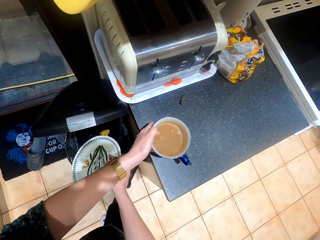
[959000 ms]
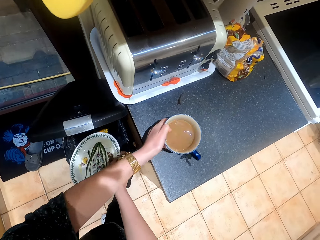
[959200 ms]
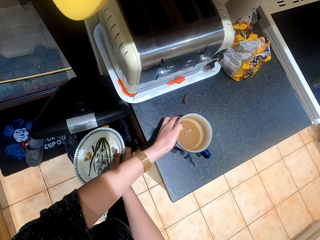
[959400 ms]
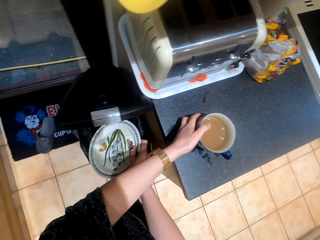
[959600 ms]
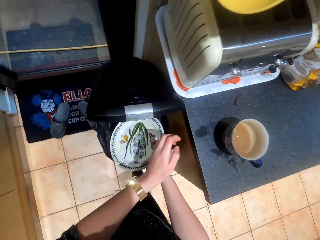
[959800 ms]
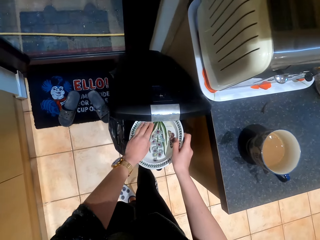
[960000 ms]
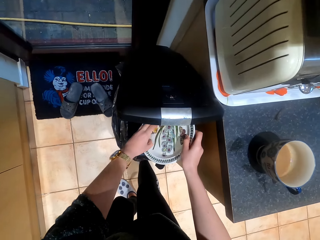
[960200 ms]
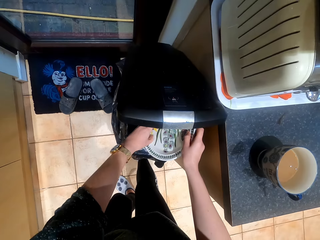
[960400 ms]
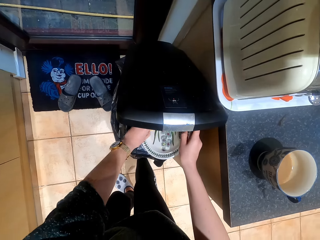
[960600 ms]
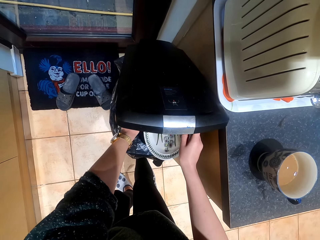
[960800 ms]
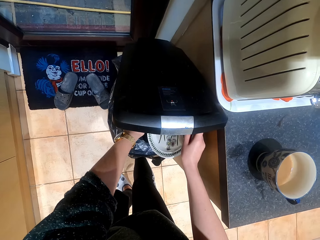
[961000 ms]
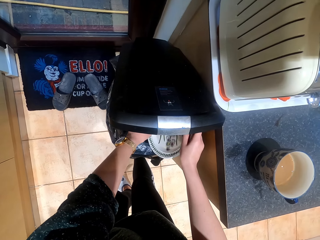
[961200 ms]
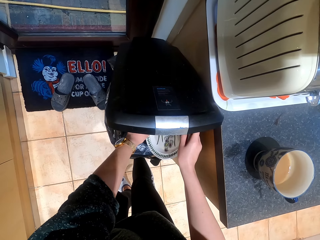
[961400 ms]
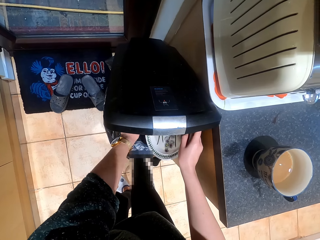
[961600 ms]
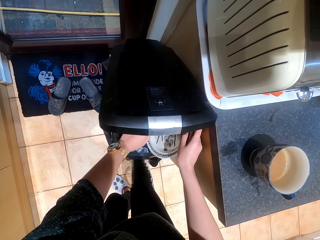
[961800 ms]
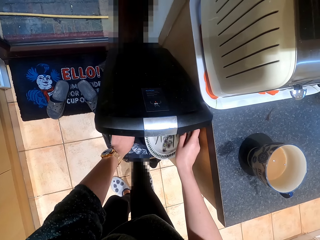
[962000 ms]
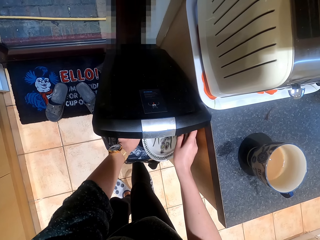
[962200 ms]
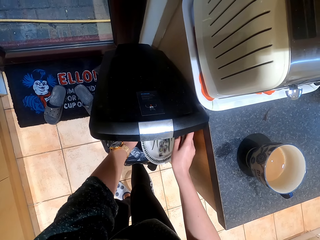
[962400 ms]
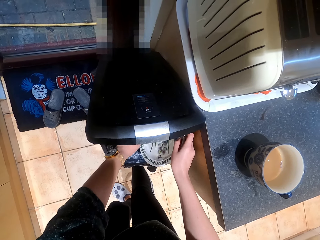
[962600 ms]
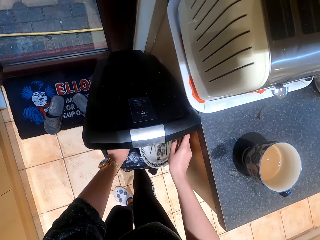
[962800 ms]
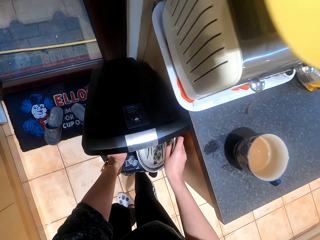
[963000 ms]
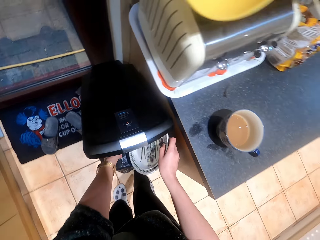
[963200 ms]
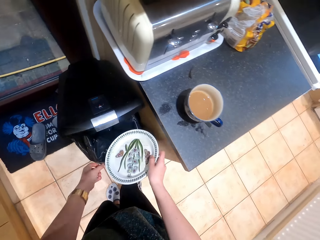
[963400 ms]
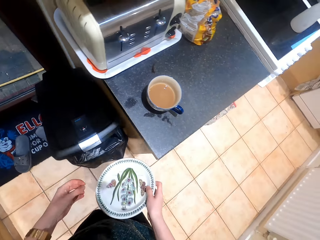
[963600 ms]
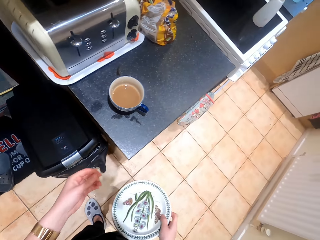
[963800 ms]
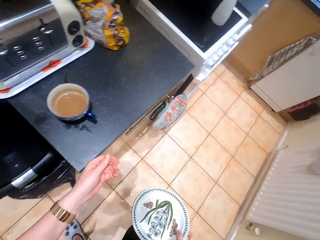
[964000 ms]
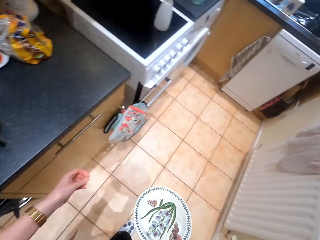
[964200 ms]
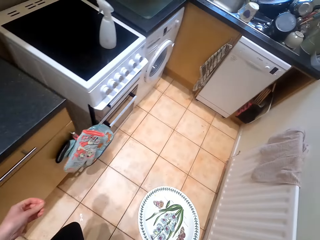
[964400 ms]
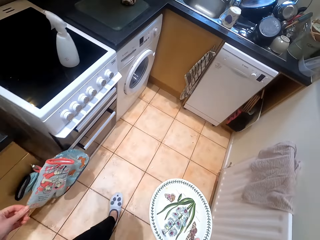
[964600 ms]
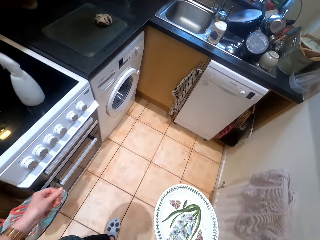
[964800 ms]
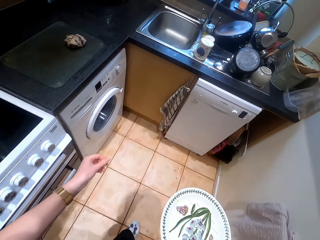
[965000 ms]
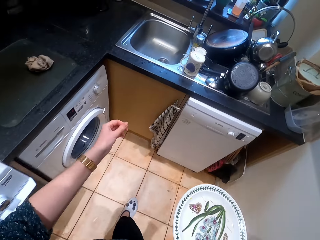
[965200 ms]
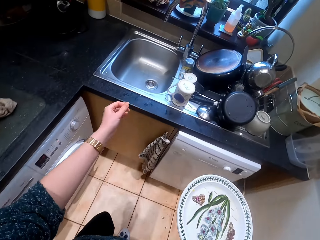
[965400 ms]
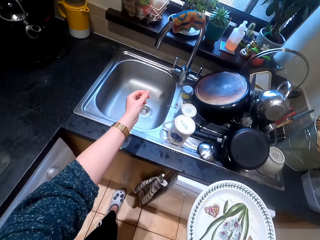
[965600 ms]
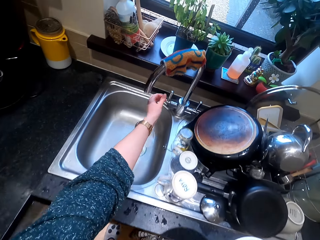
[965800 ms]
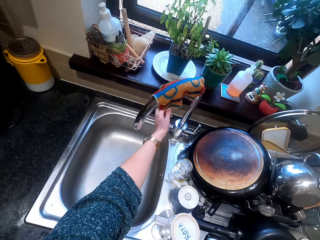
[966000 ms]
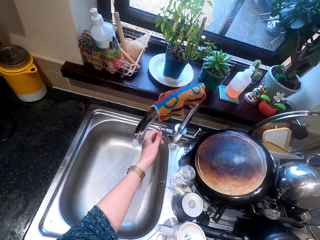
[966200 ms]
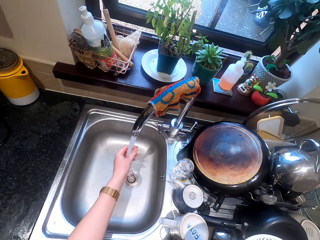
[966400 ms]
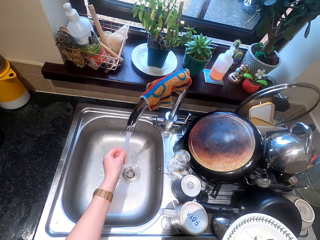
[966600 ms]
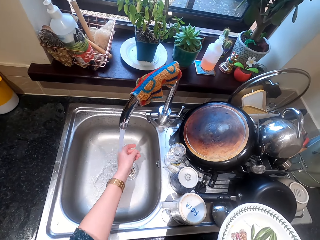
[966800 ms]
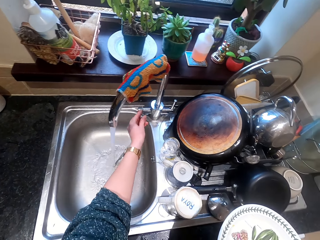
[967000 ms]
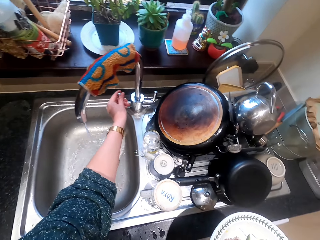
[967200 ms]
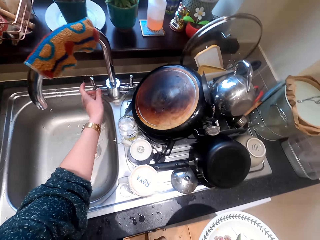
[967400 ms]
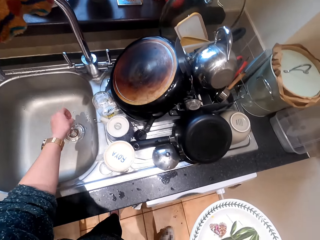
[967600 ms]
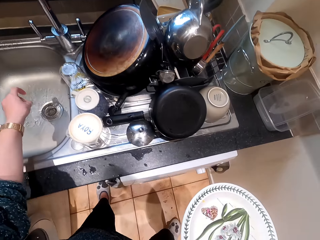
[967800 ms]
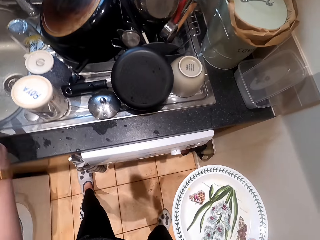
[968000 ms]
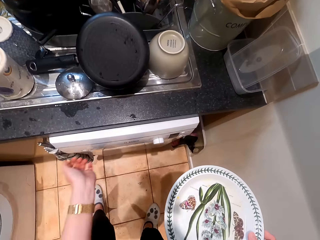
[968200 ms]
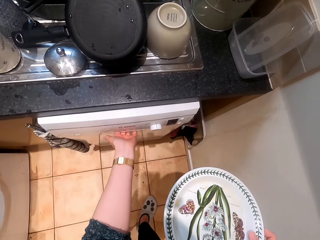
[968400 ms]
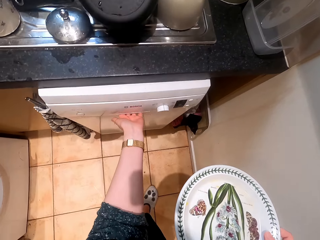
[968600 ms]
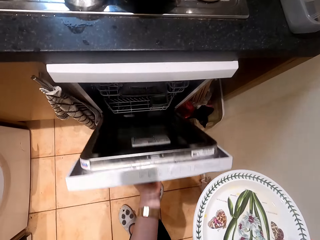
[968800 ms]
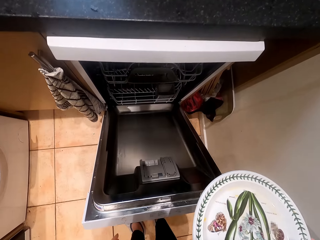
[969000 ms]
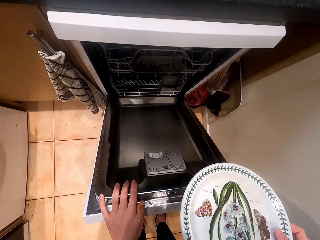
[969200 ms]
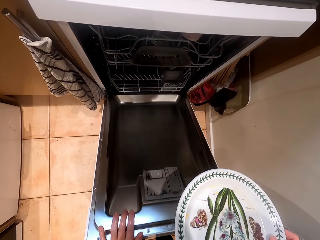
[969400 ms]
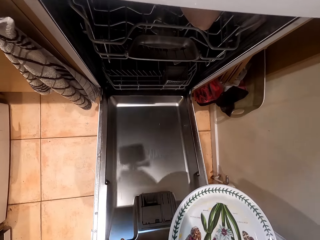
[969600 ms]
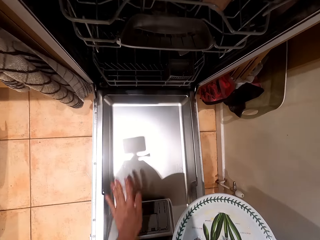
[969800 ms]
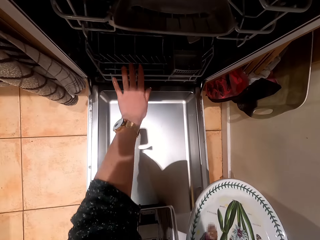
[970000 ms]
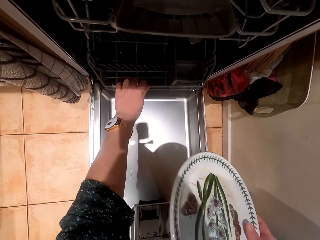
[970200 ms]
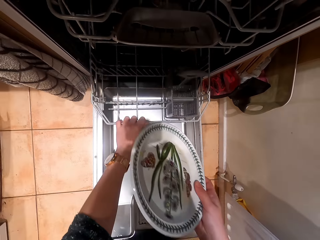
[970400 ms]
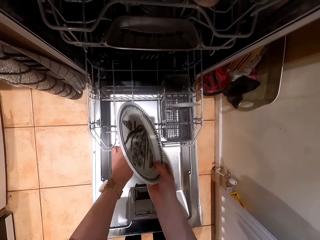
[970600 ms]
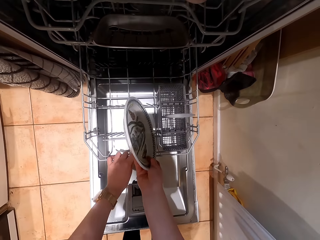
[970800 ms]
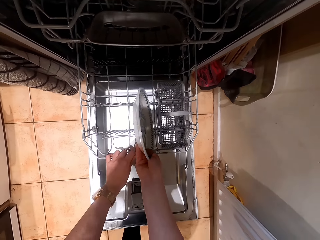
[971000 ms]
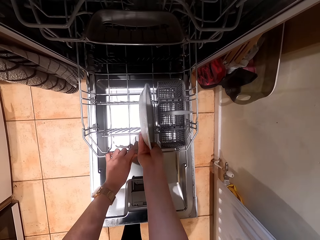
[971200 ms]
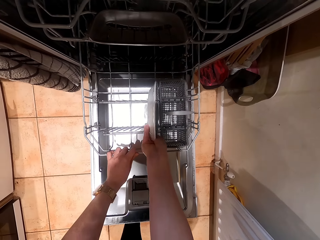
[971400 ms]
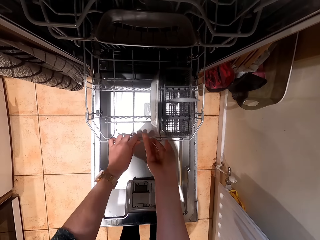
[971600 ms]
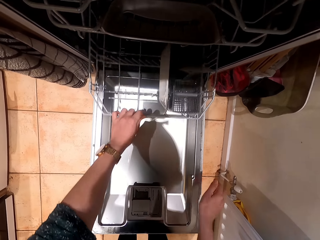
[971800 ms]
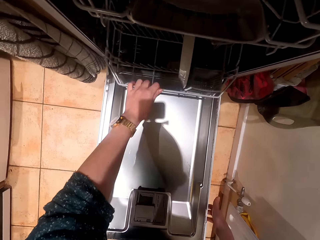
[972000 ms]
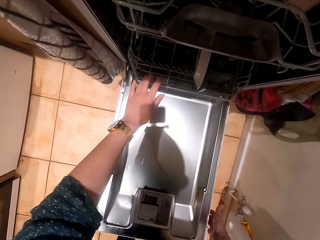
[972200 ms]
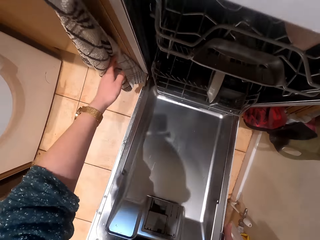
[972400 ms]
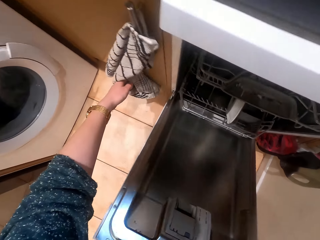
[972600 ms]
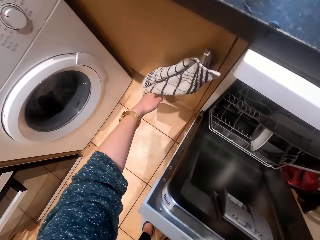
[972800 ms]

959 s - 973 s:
The camera wearer puts the cup on the kitchen counter. She throws the food in the litter bin and removes the remaining trash with her hand. She walks on the floor. She turns on the tap. She turns off the tap. She opens the oven or dishwasher. She pulls the dishwasher rack and places the plate in the dishwasher rack.

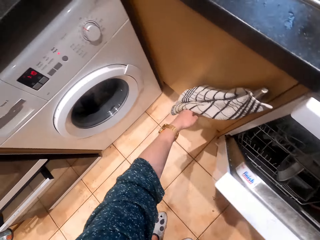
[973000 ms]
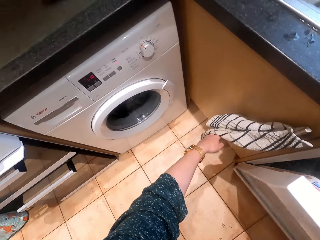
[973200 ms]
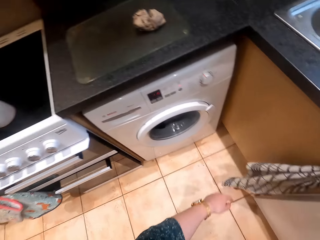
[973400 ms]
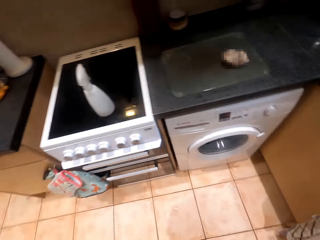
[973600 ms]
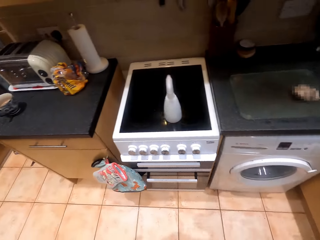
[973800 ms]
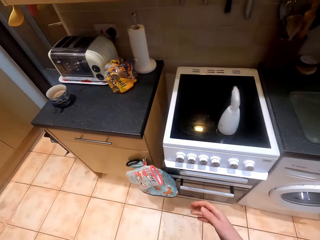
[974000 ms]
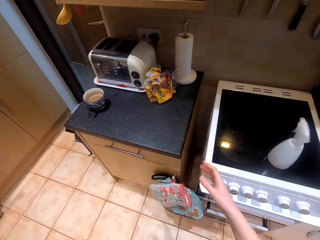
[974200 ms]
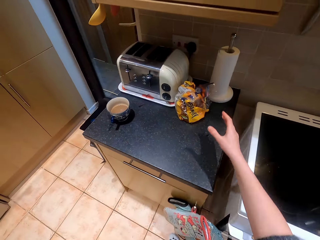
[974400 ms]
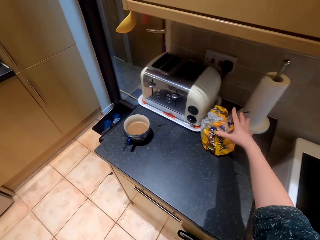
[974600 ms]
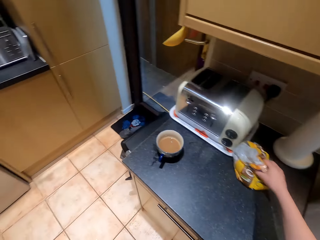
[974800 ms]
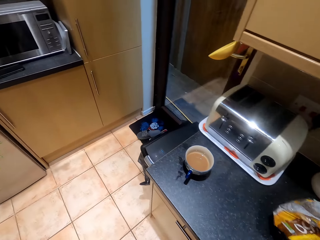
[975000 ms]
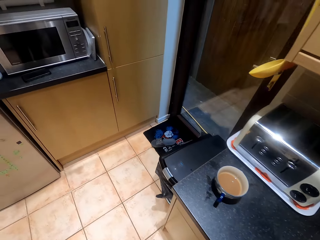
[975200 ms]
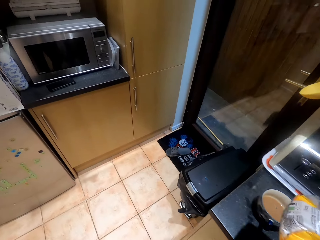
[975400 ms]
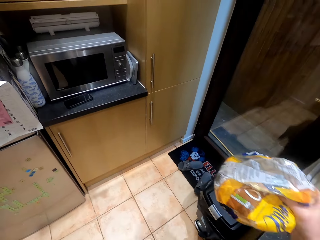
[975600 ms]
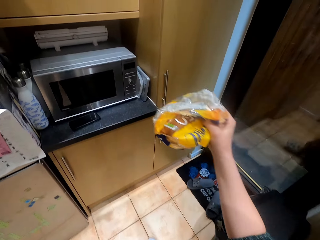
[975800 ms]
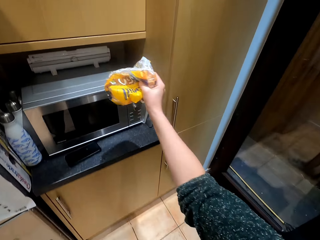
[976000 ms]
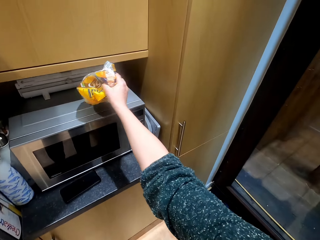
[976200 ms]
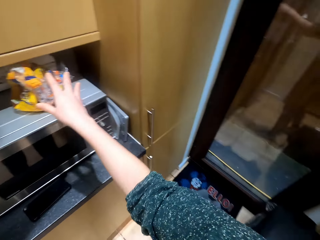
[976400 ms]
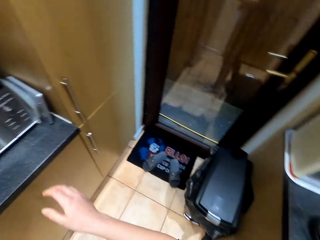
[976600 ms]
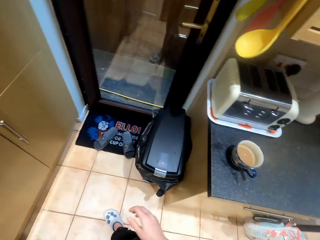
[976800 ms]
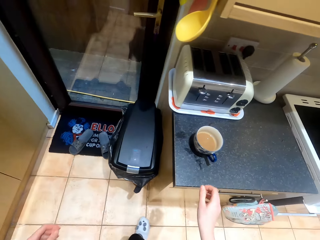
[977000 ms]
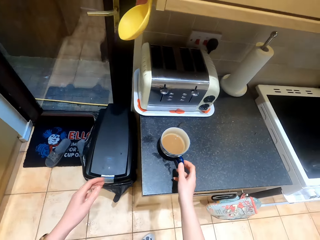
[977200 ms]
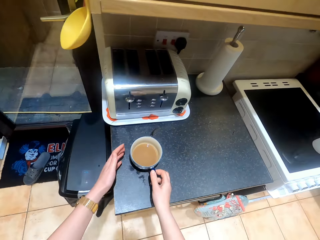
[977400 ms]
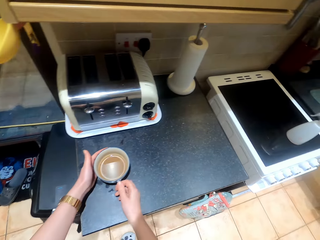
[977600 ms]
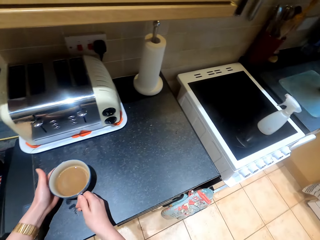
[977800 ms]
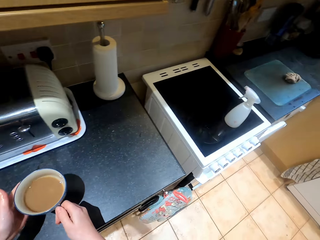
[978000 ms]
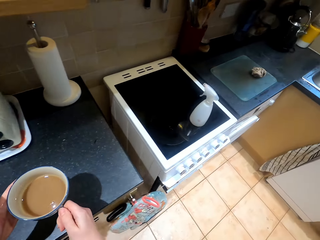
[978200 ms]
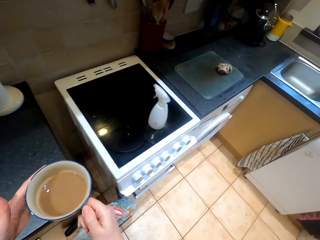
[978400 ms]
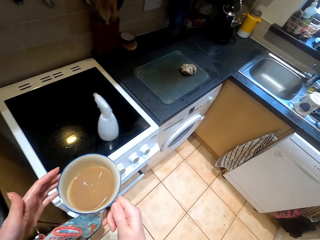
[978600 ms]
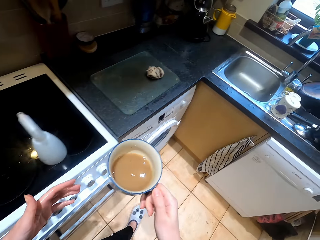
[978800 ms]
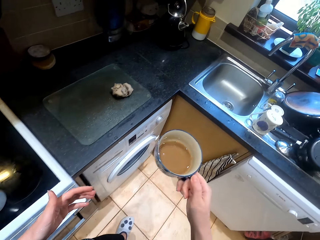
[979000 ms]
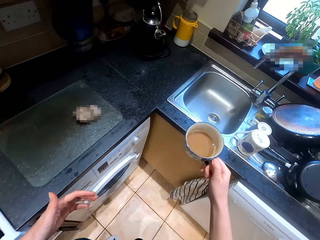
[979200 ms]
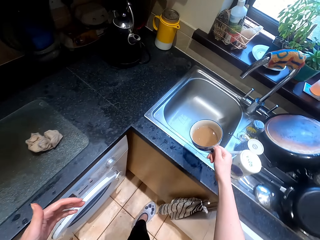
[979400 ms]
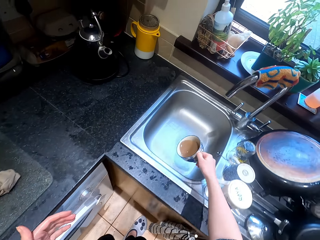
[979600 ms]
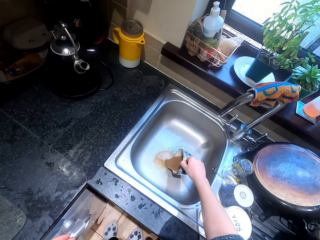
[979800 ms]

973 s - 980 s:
The camera wearer closes the oven or dishwasher. They pick the paper wrap from the kitchen counter. They put the paper wrap on the microwave. They pick the cup from the kitchen counter.
